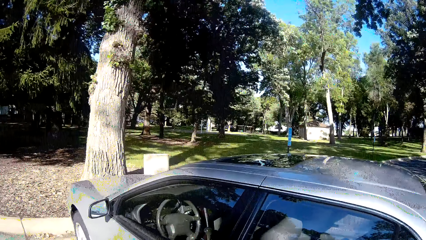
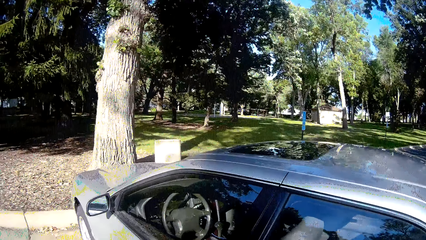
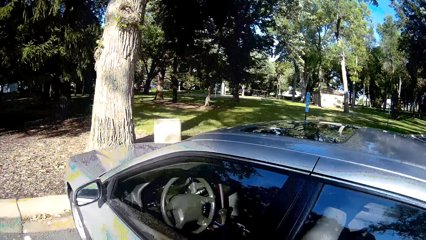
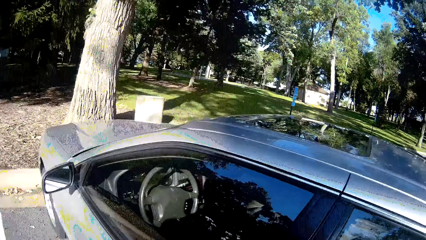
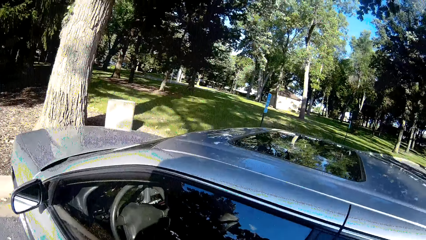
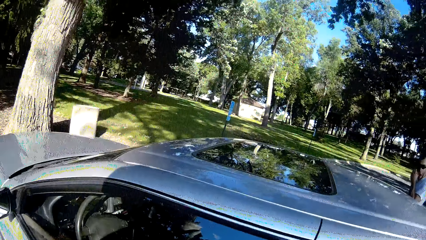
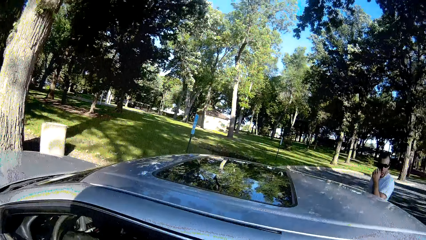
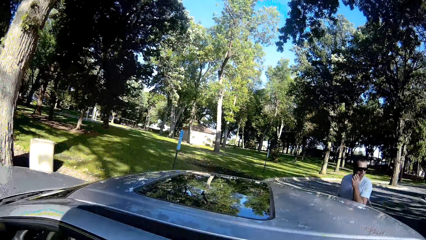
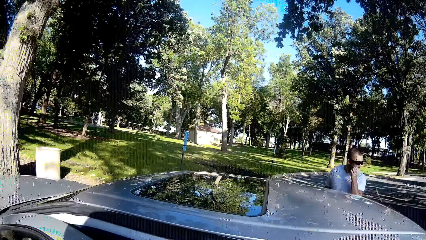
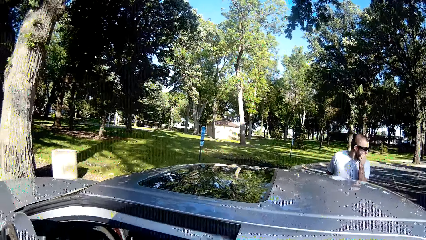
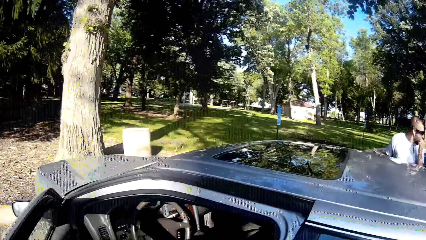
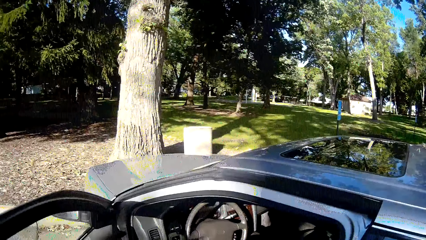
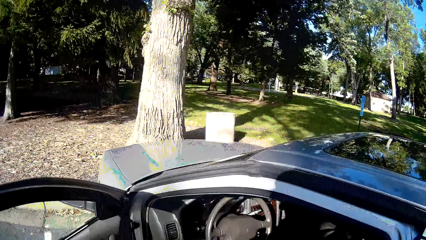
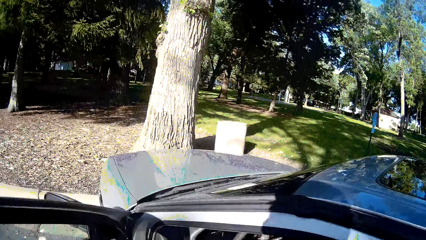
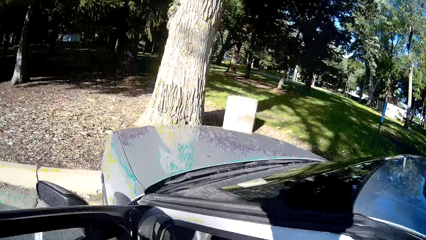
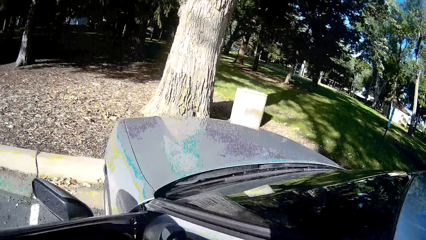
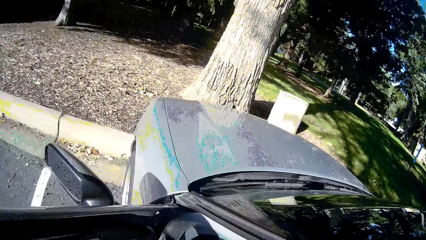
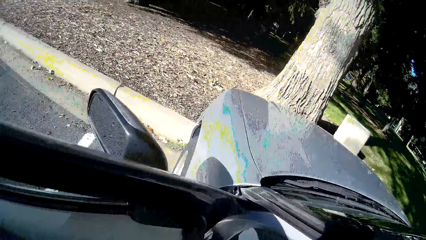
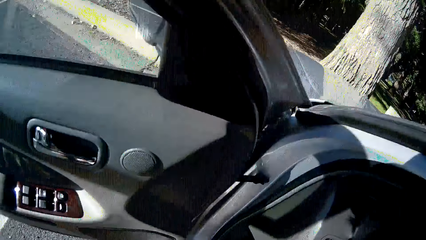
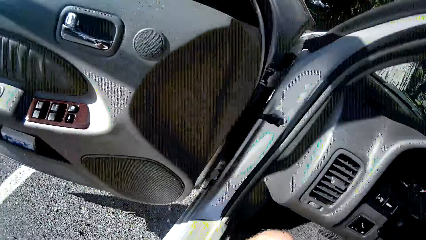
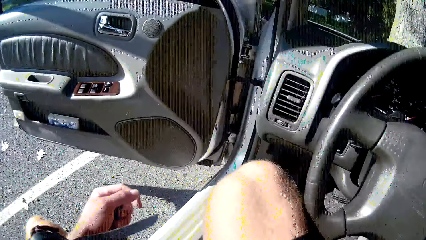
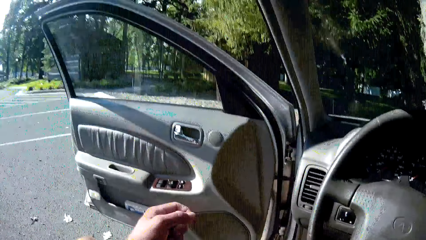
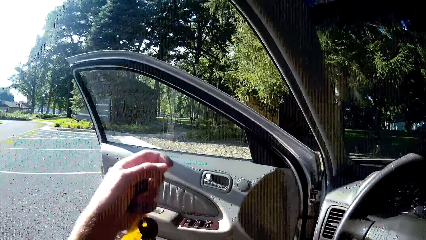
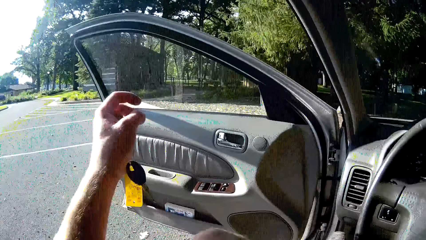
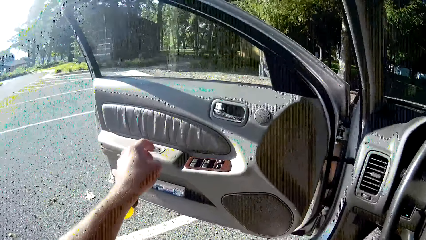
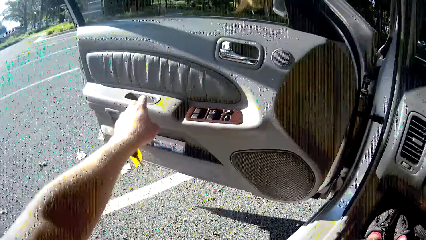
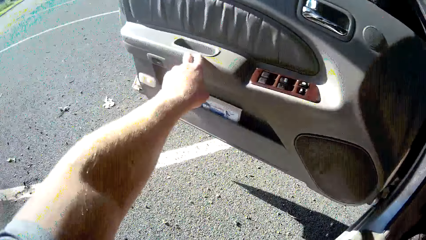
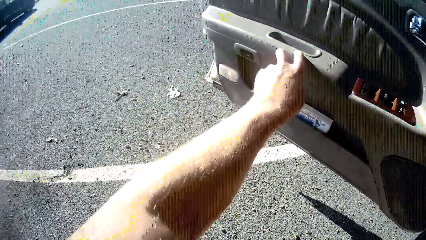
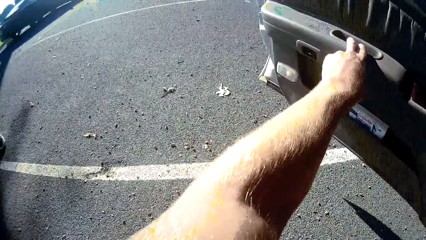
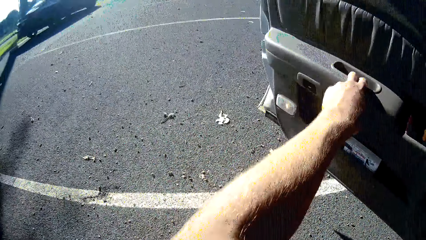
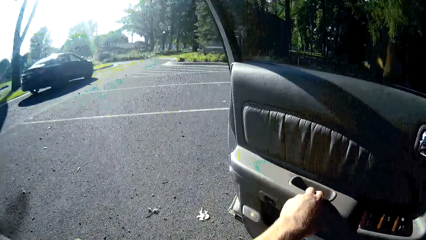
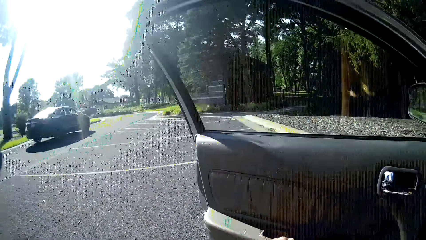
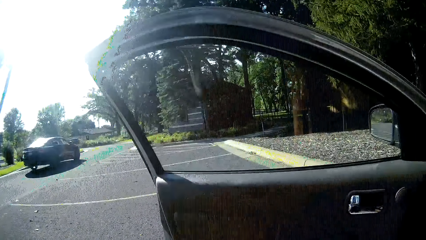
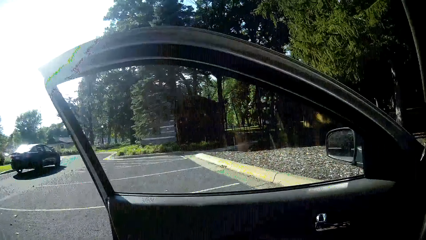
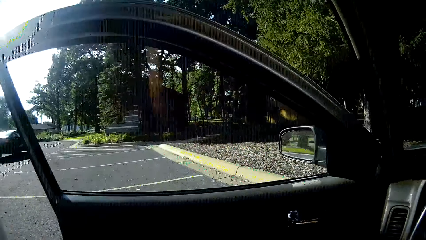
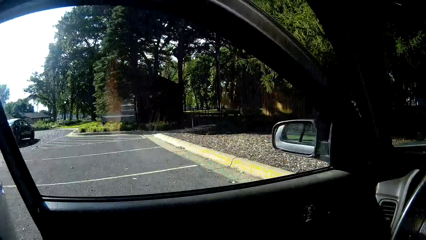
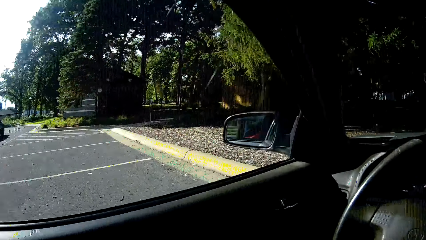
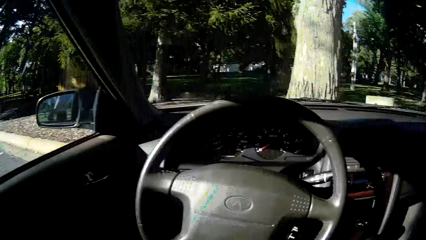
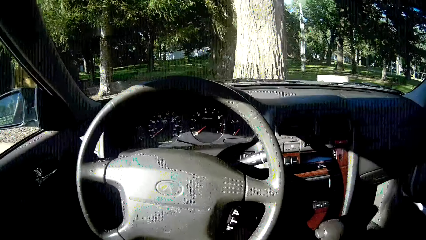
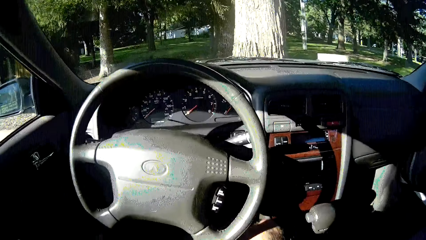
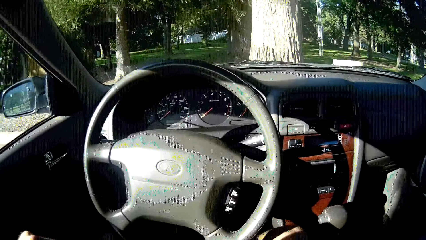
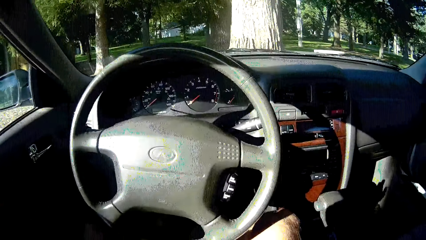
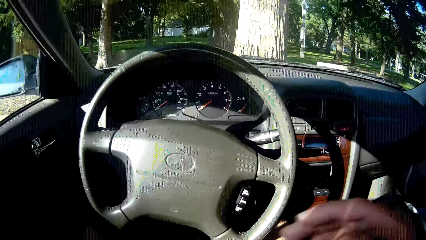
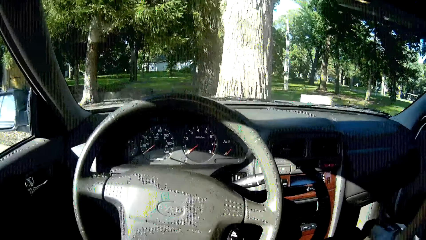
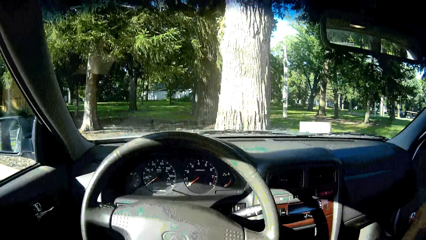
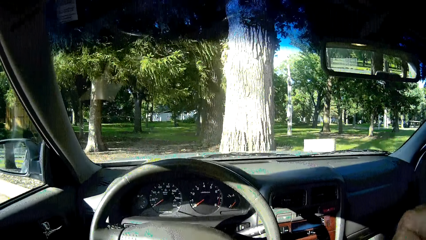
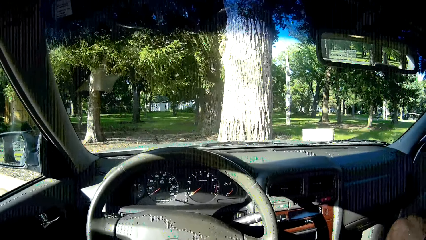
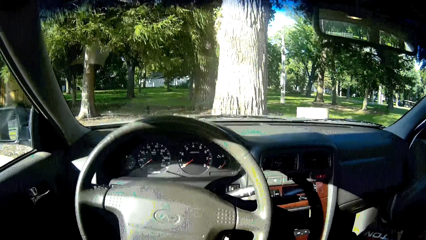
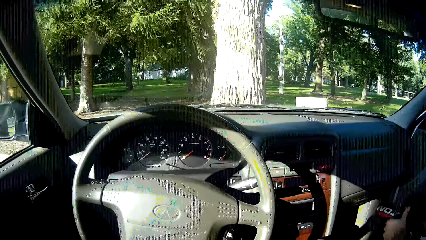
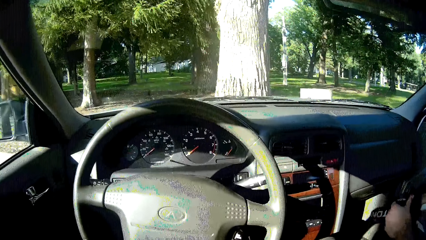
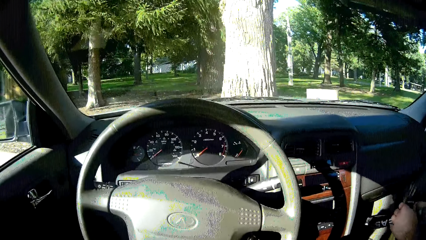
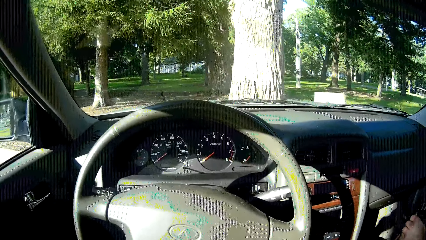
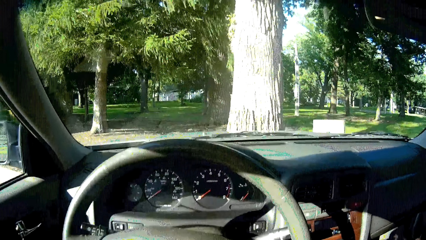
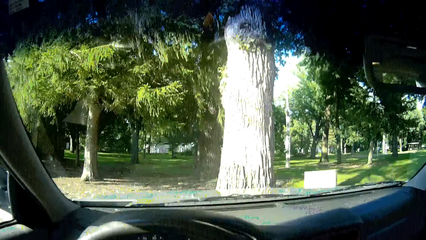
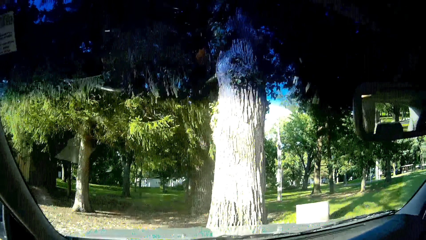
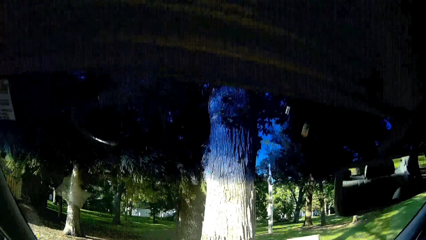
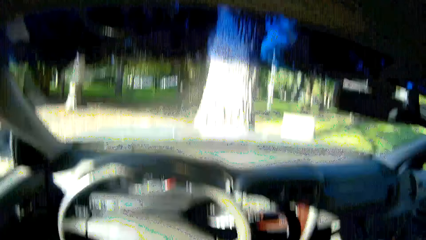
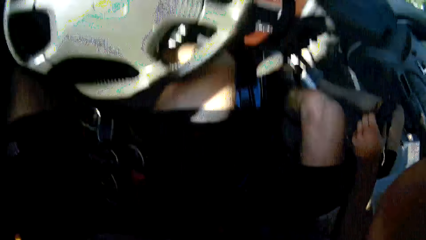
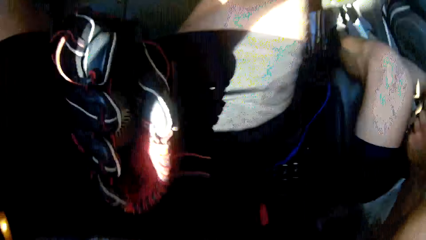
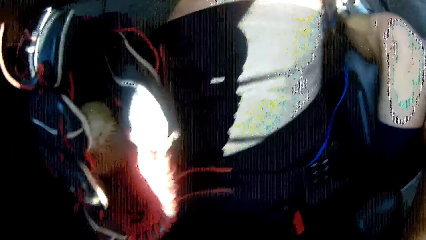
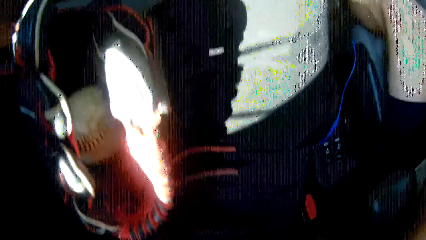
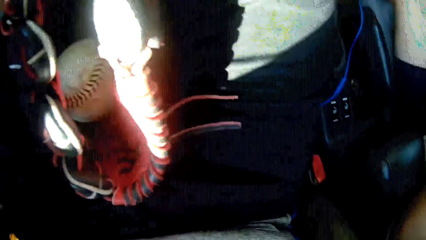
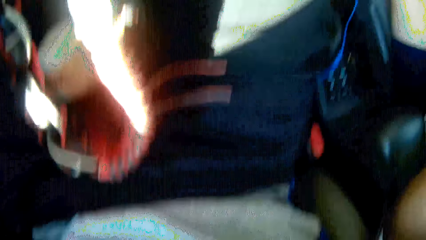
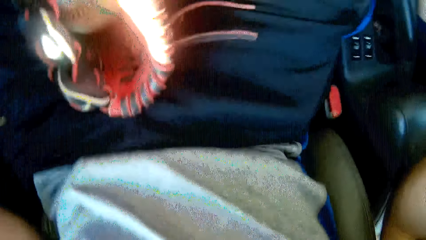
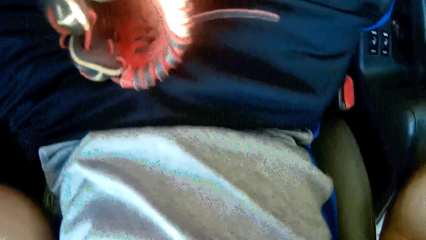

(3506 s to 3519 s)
The camera wearer opens the door of the car. They enter into the car. They close the door of the car. The man closes the door of the car. The camera wearer talks.
